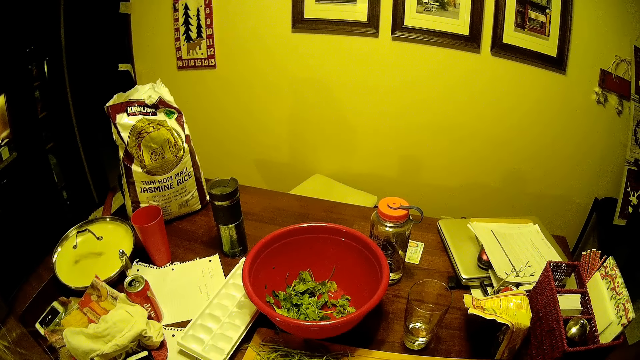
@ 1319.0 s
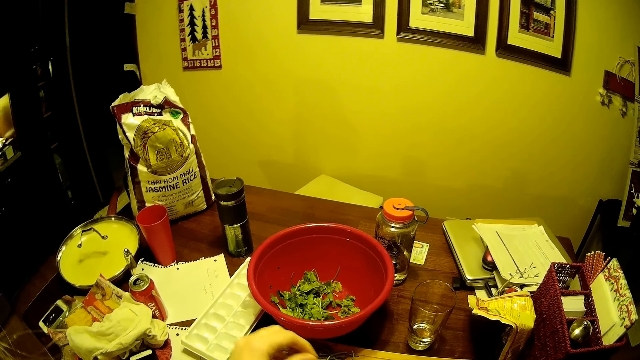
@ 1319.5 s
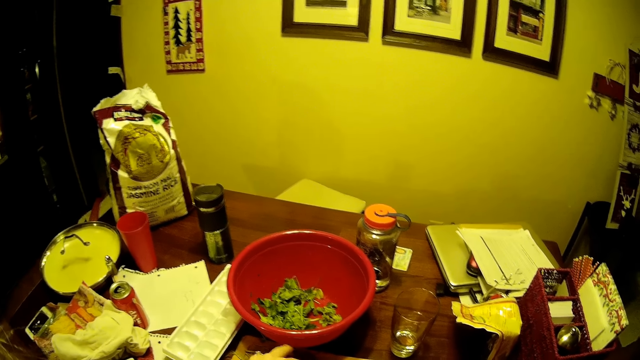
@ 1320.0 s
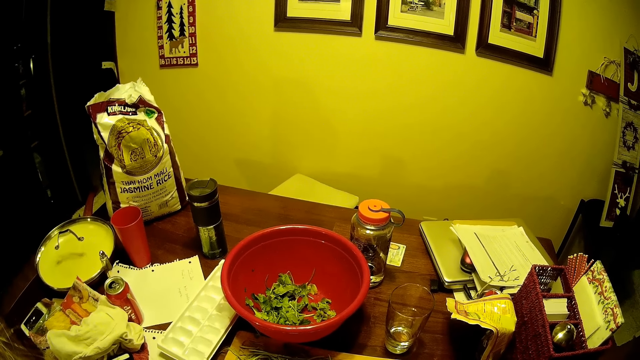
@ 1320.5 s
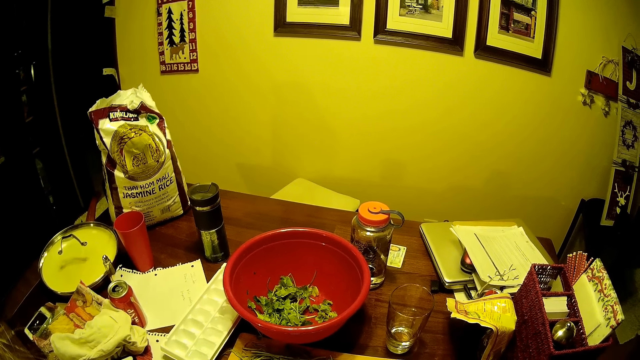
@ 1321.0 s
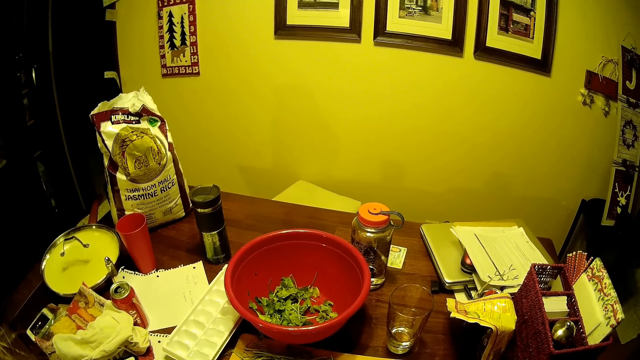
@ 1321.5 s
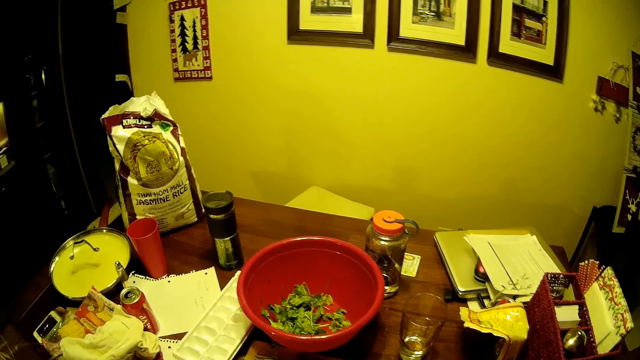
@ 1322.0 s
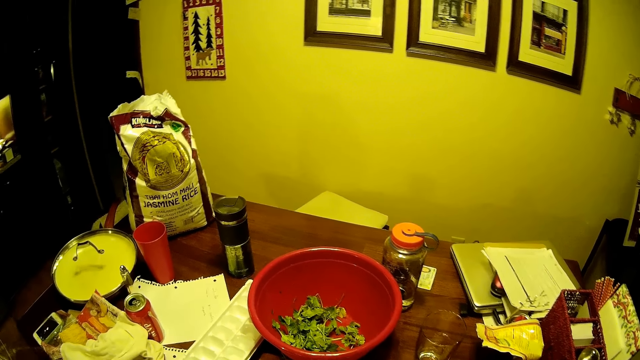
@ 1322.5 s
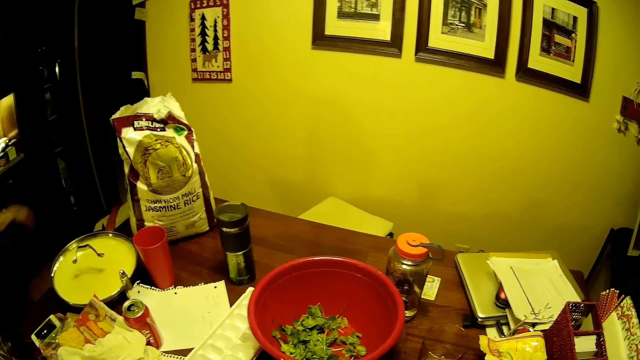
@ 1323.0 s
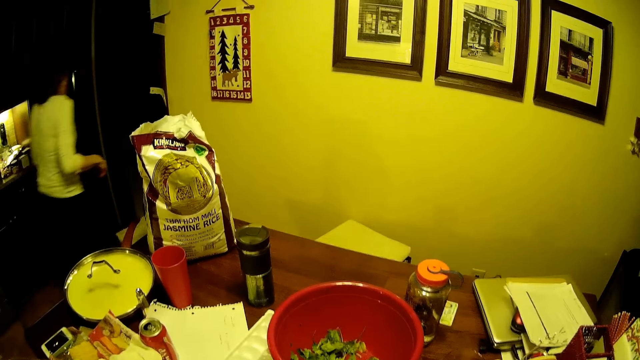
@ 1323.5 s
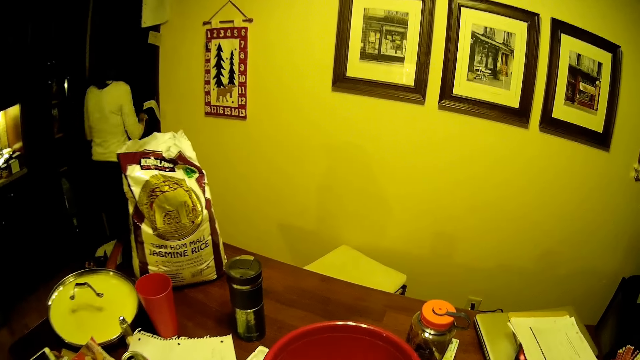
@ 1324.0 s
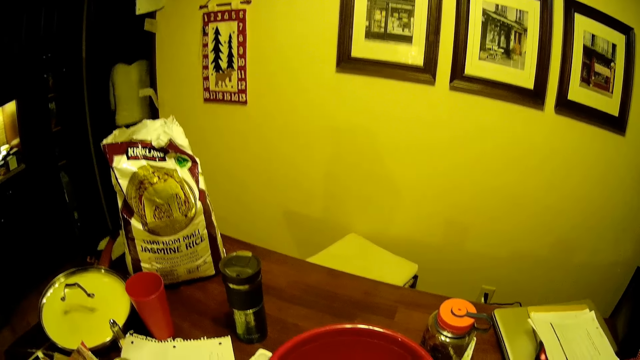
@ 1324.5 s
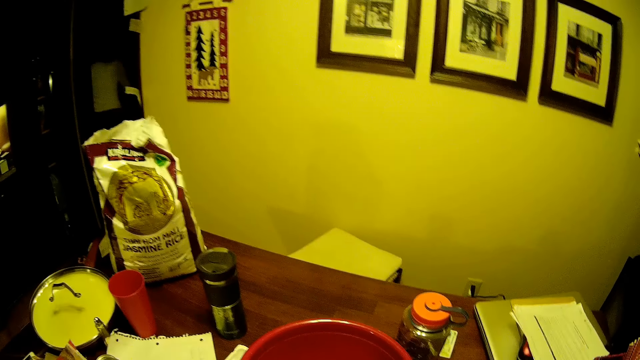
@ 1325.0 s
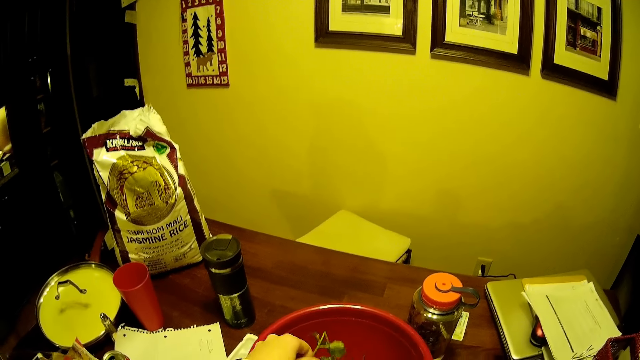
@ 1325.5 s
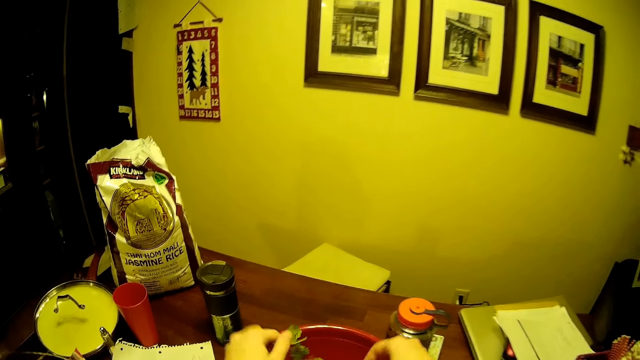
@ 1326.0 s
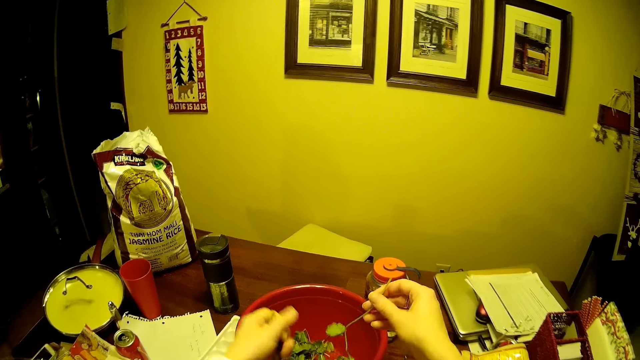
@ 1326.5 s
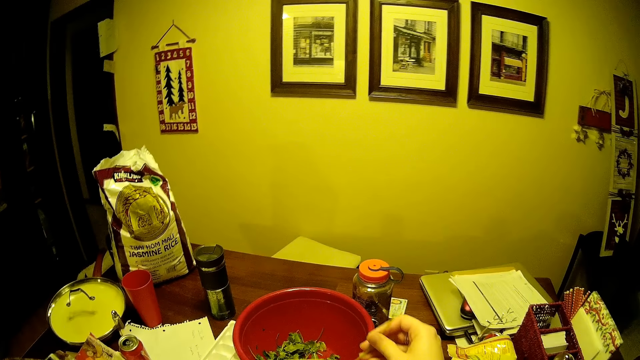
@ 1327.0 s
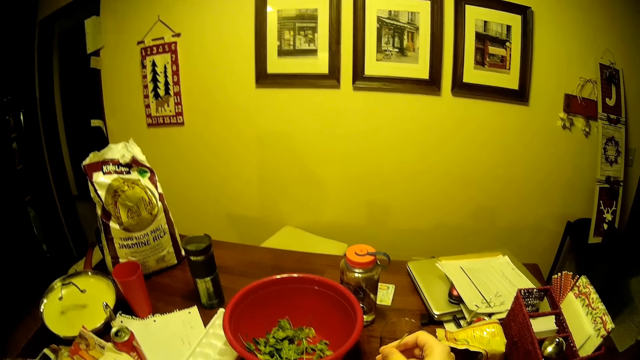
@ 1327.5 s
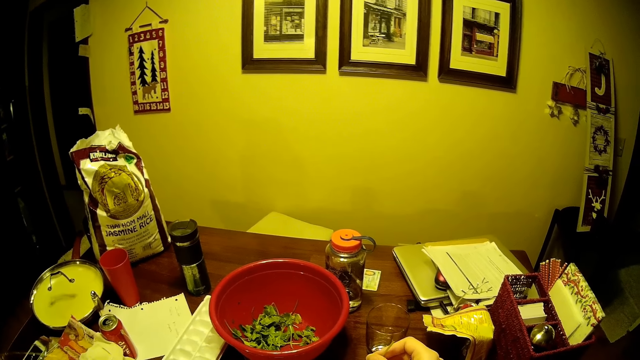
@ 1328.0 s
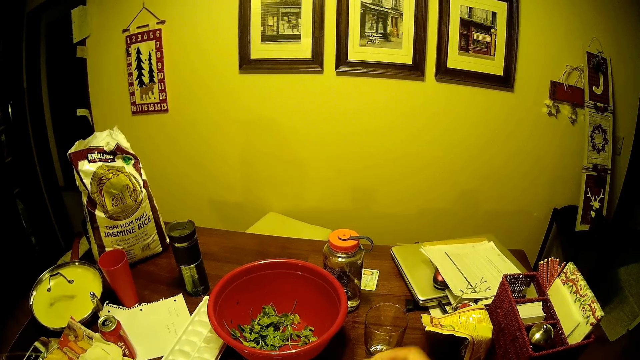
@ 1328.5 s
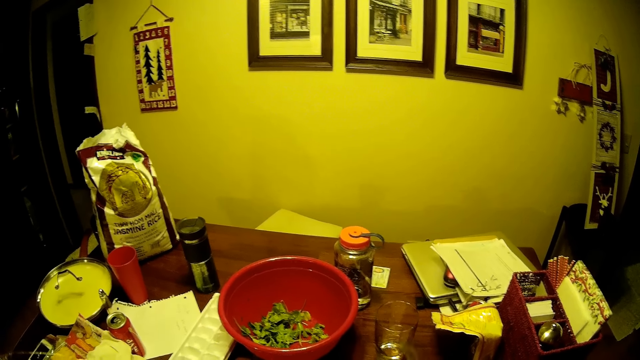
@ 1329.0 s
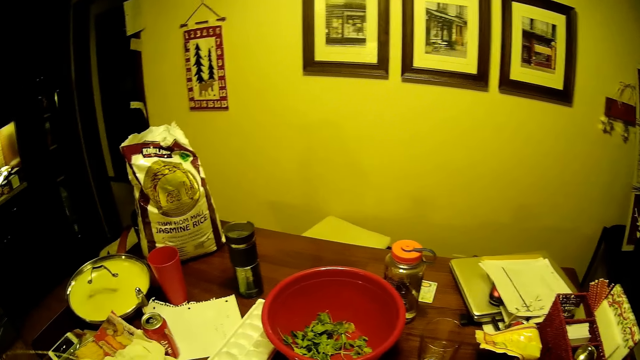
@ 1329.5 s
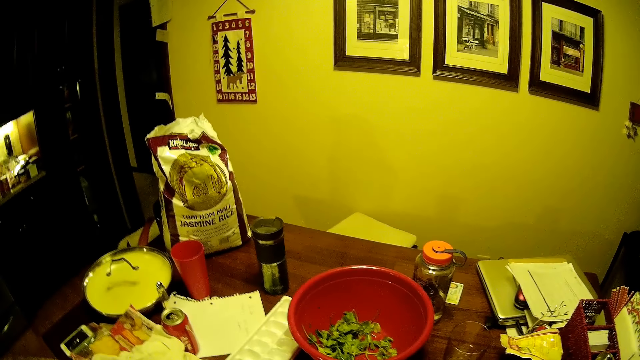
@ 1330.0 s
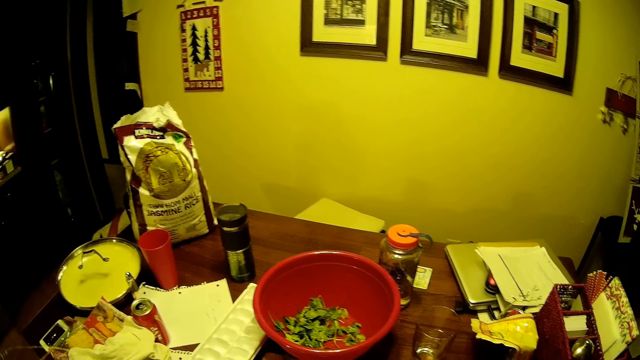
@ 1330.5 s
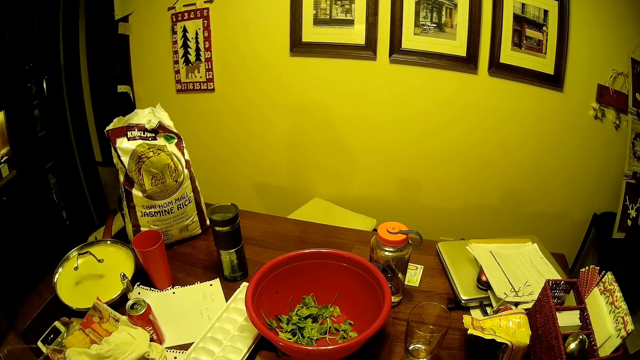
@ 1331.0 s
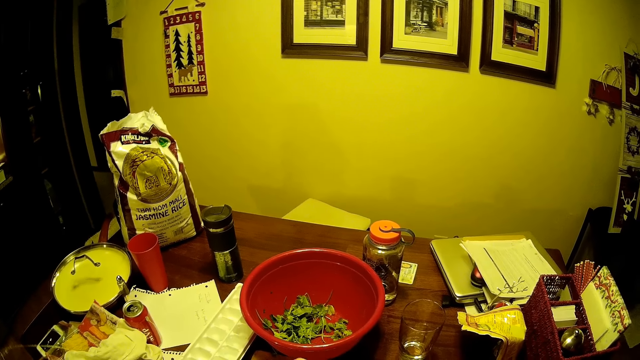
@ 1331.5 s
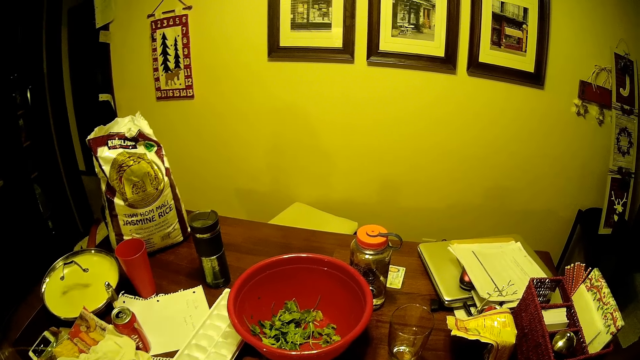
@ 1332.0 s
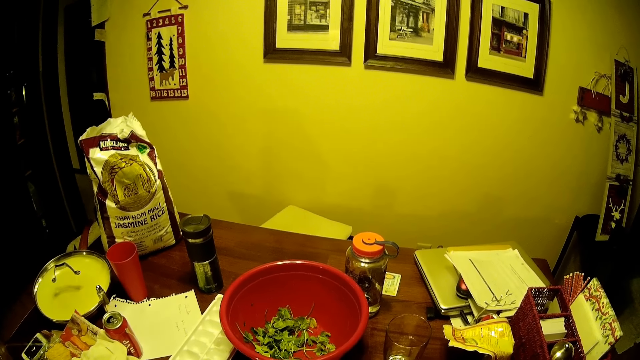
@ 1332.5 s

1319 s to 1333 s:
A woman walks around the house. The camera wearer picks the vegetable in the basin. They remove the vegetable stem. They stare around the house.

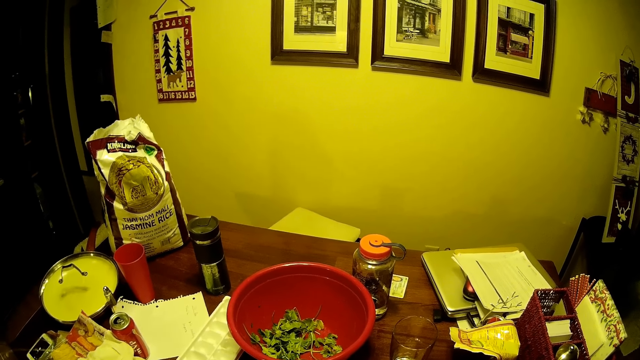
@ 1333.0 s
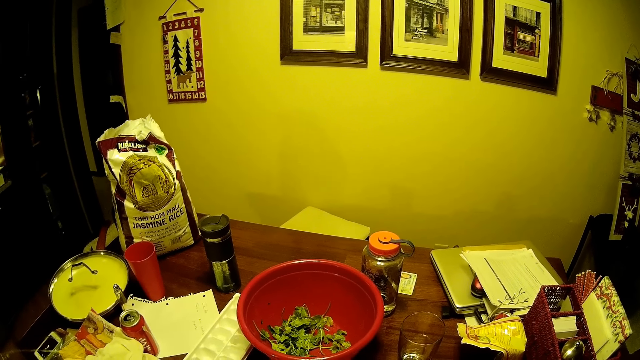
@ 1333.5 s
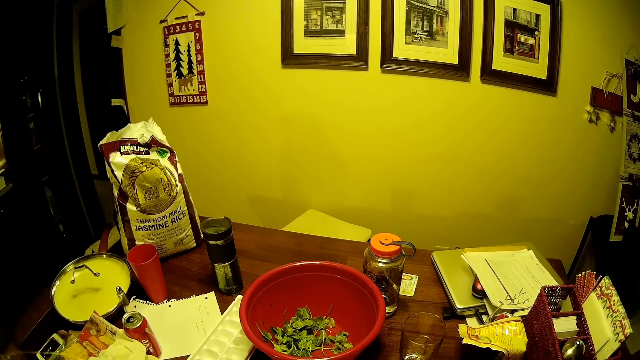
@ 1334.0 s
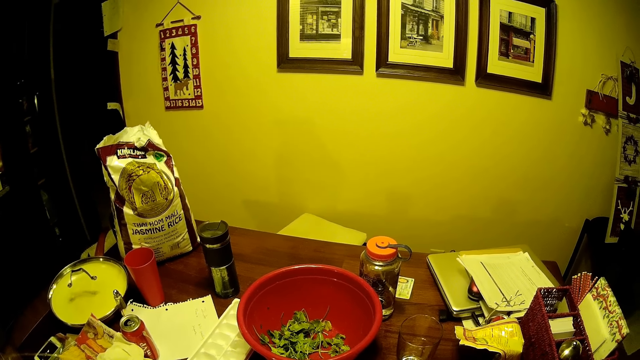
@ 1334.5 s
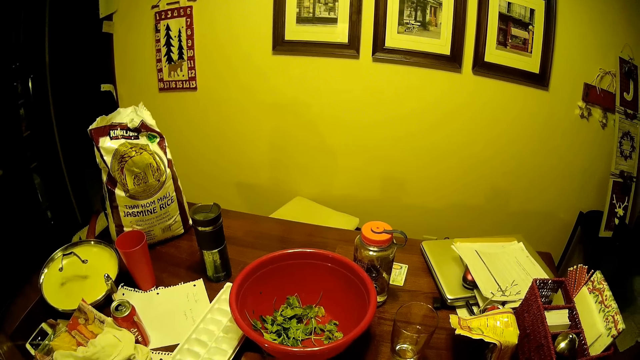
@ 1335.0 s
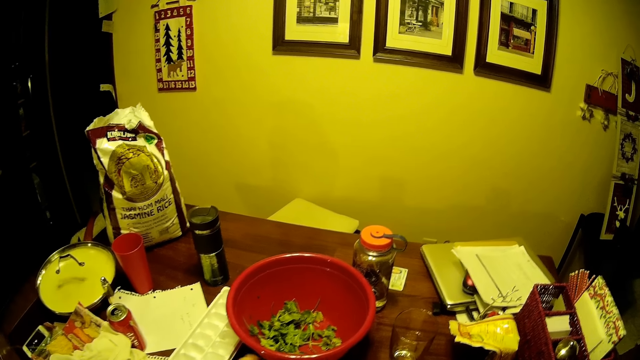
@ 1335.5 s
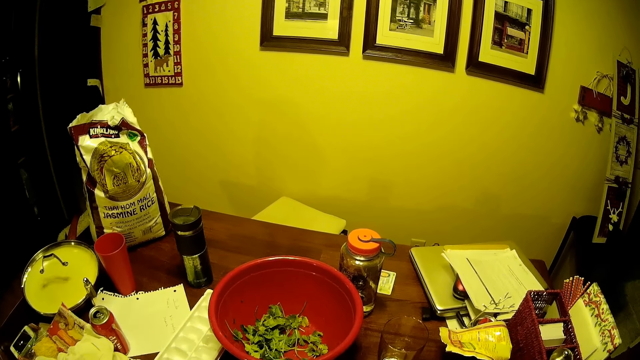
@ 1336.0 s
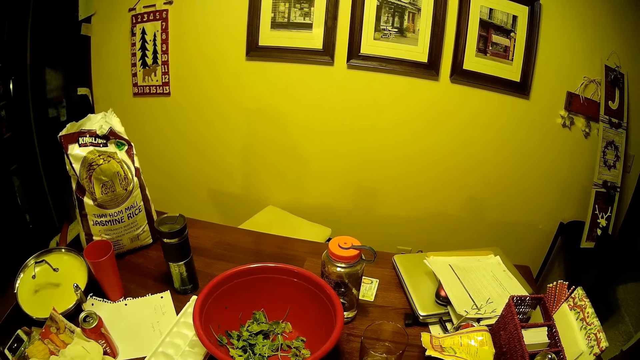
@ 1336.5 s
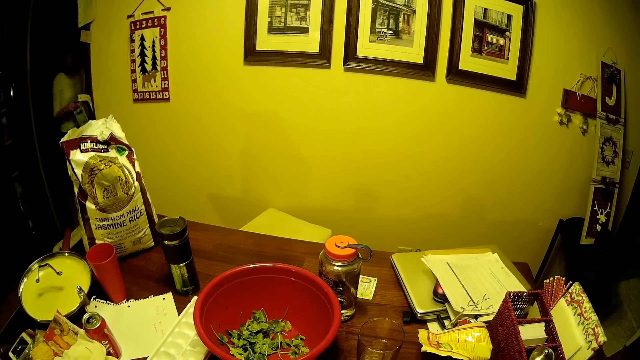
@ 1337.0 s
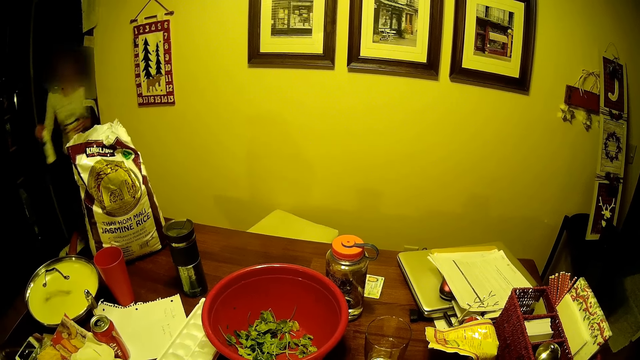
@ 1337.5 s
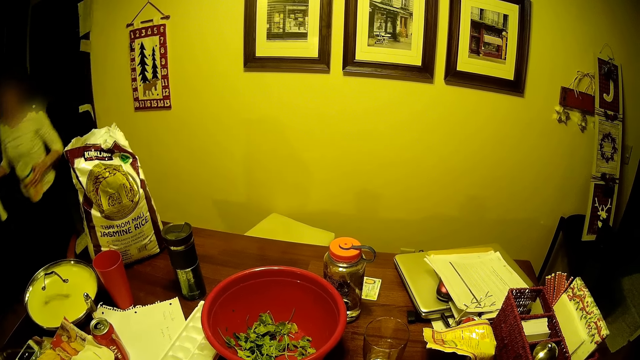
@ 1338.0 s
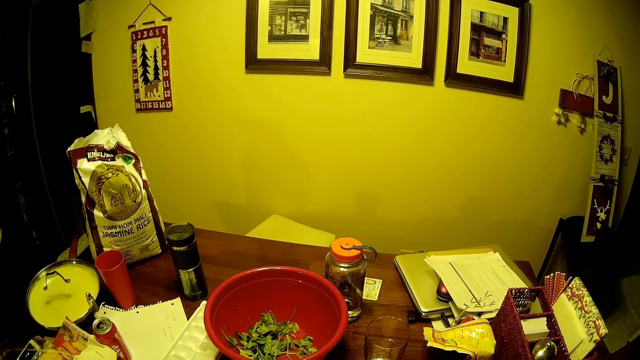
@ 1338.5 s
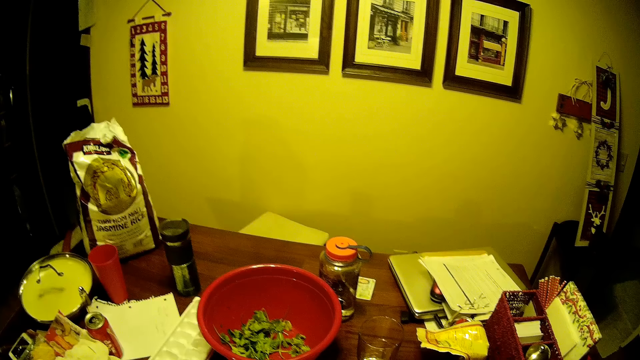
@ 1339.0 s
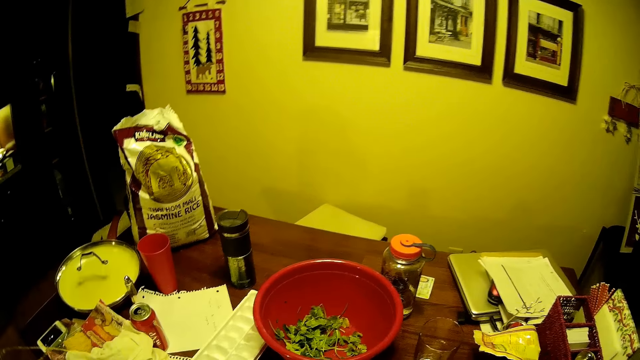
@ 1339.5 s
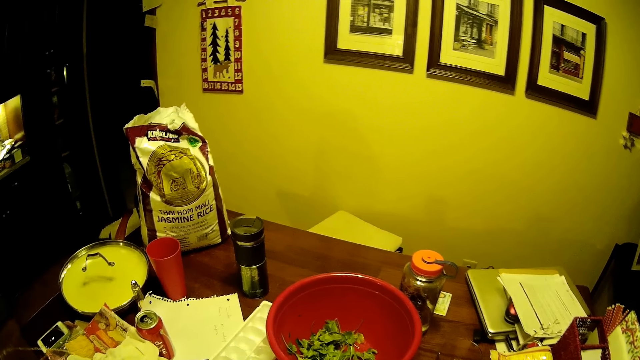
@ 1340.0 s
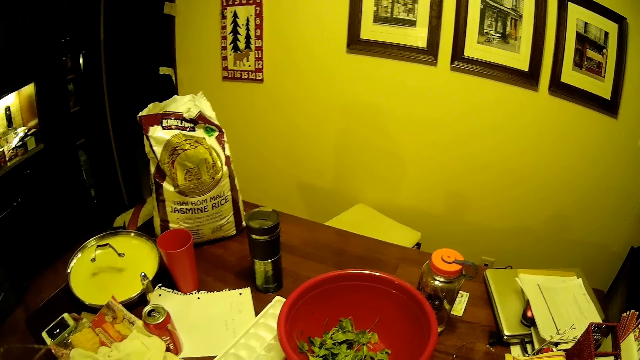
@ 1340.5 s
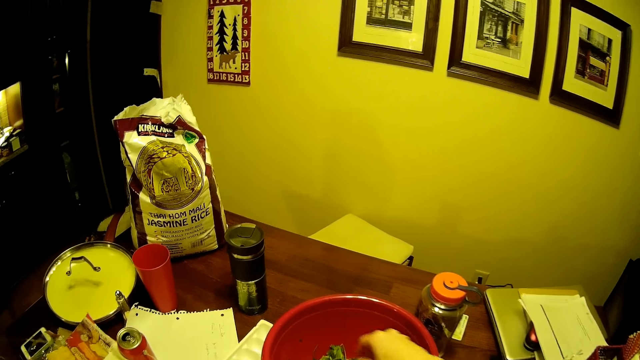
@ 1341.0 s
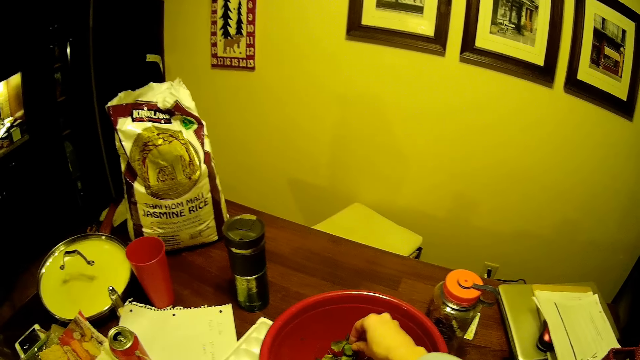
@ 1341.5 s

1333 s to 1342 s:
A woman walks around the house. The camera wearer picks the vegetable in the basin.
